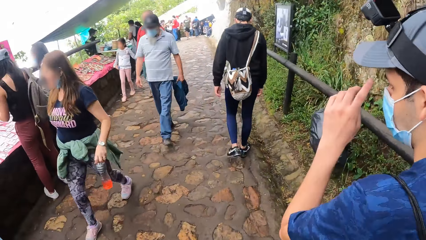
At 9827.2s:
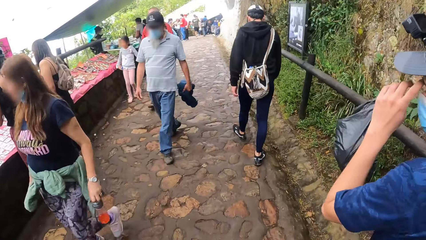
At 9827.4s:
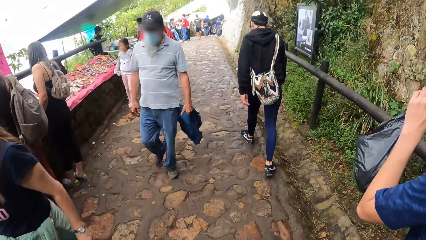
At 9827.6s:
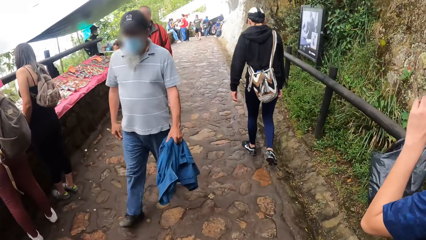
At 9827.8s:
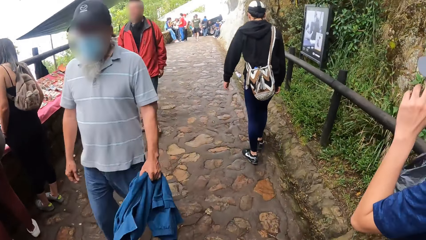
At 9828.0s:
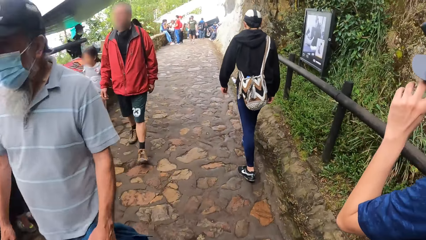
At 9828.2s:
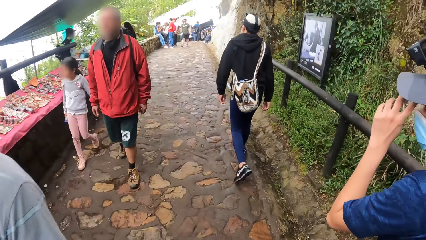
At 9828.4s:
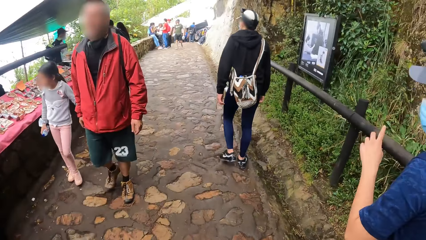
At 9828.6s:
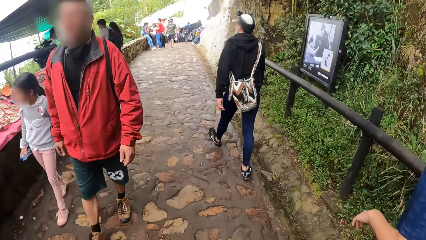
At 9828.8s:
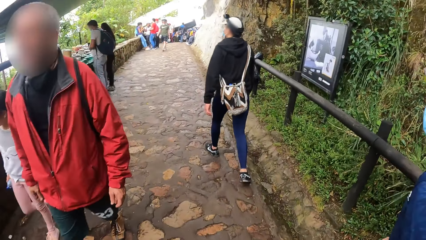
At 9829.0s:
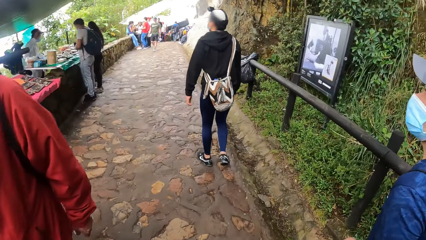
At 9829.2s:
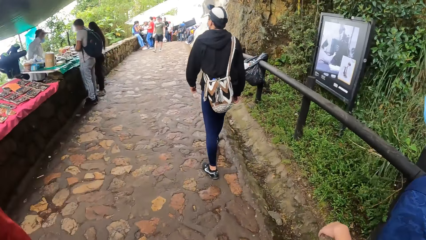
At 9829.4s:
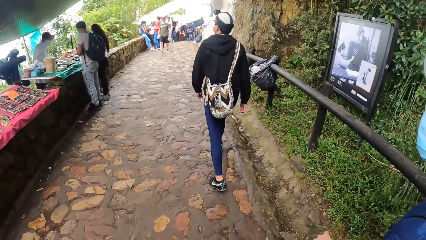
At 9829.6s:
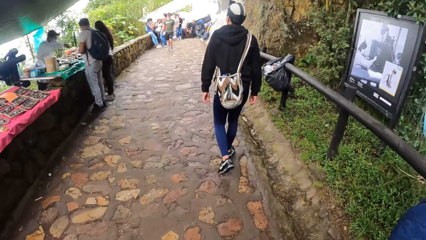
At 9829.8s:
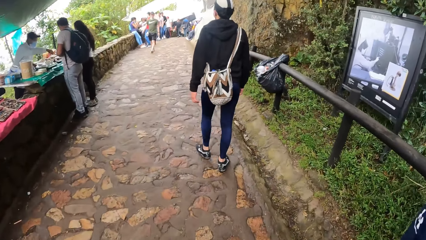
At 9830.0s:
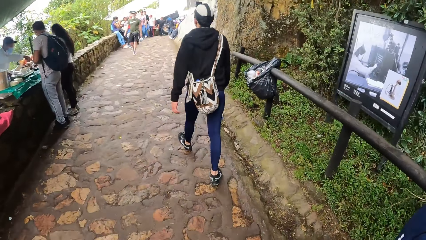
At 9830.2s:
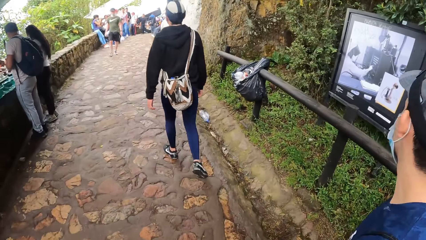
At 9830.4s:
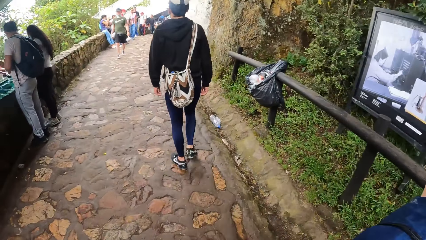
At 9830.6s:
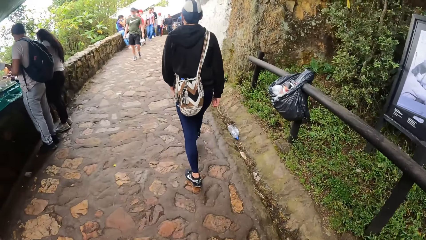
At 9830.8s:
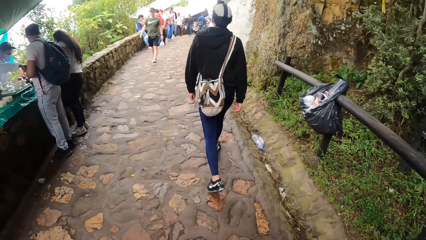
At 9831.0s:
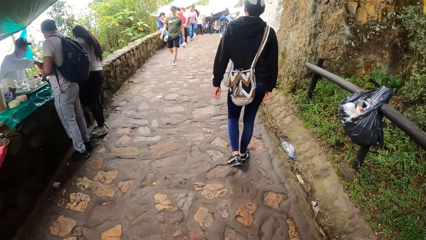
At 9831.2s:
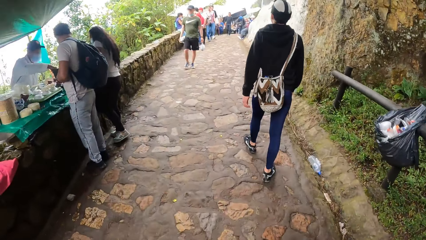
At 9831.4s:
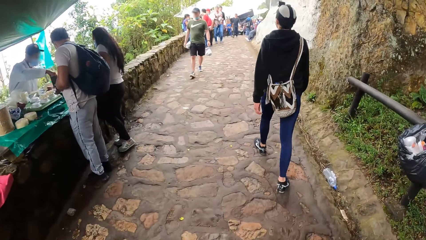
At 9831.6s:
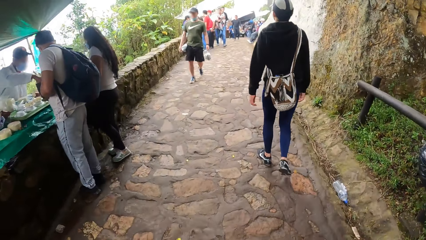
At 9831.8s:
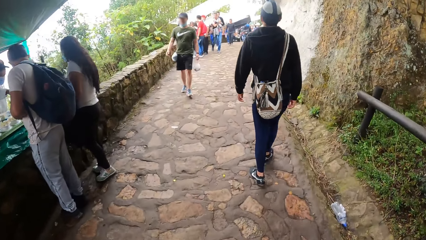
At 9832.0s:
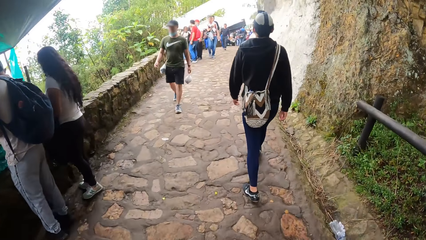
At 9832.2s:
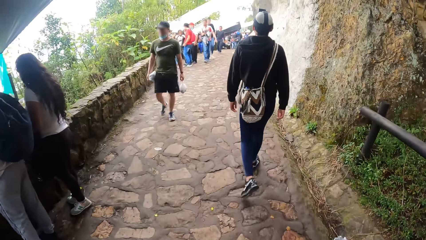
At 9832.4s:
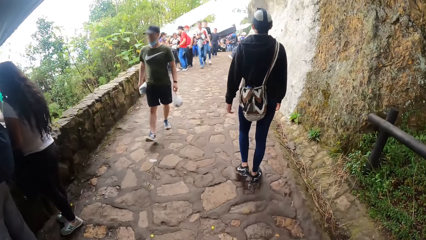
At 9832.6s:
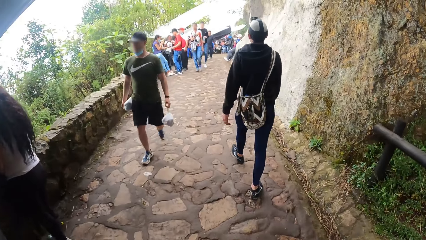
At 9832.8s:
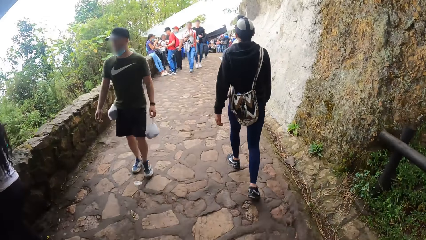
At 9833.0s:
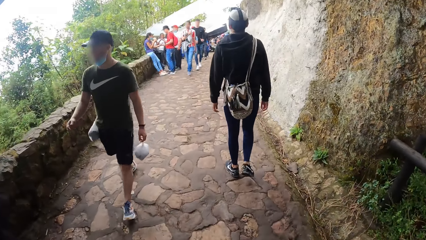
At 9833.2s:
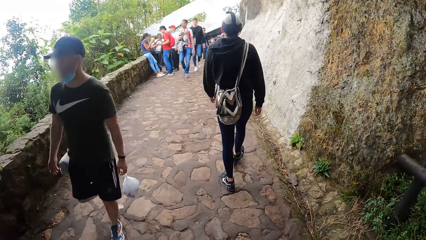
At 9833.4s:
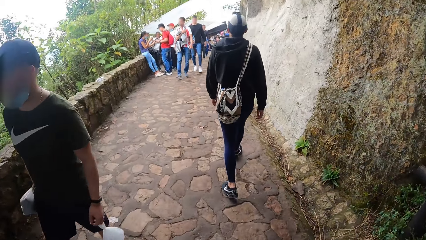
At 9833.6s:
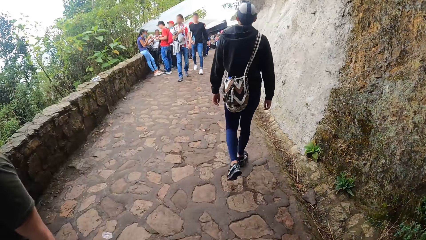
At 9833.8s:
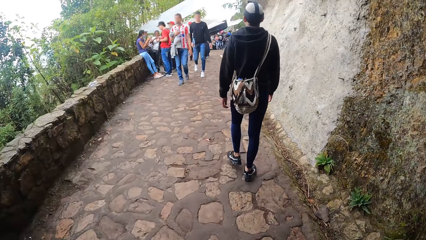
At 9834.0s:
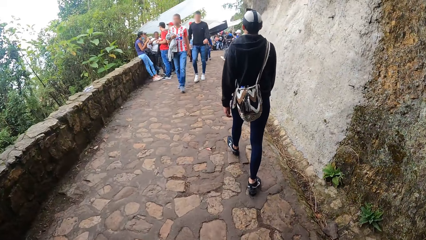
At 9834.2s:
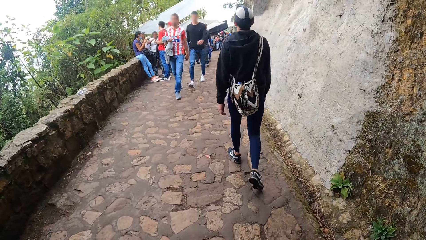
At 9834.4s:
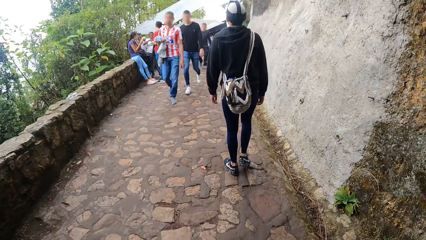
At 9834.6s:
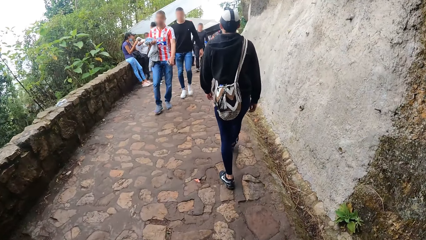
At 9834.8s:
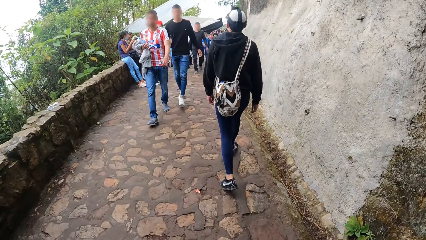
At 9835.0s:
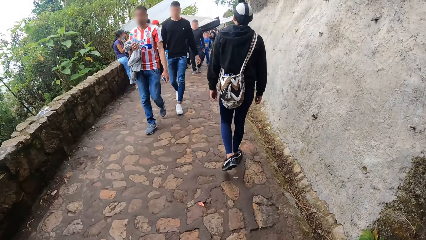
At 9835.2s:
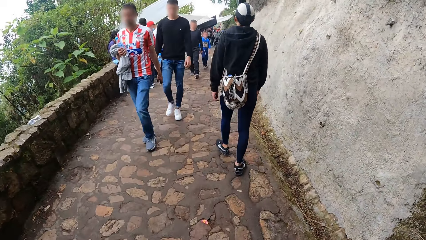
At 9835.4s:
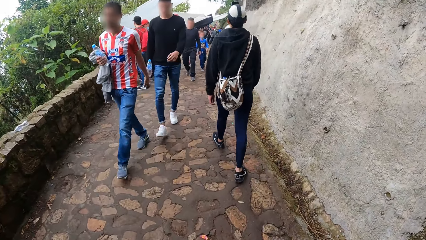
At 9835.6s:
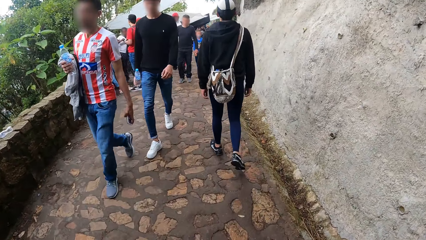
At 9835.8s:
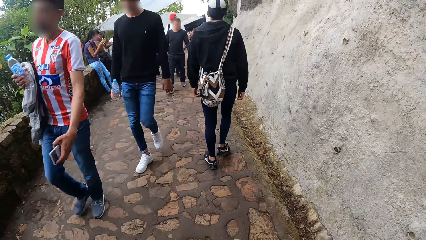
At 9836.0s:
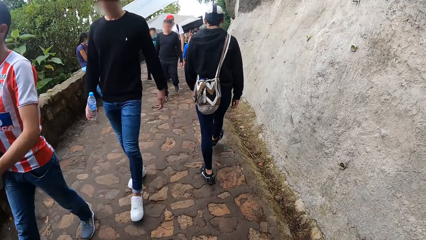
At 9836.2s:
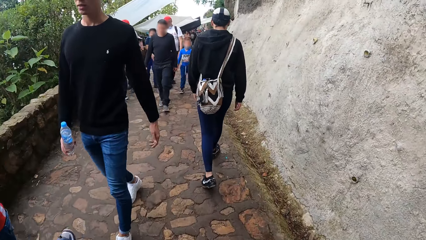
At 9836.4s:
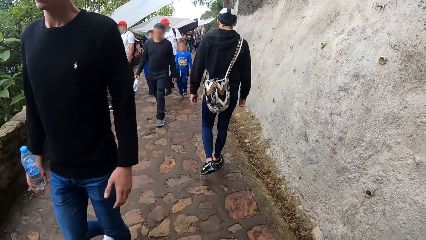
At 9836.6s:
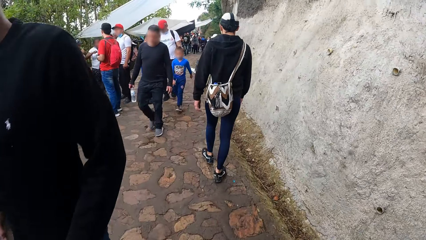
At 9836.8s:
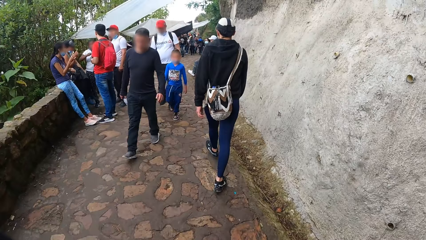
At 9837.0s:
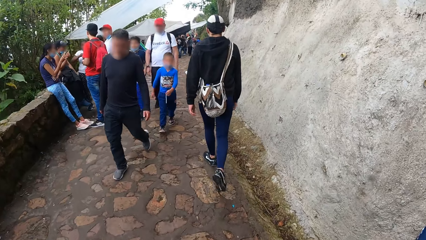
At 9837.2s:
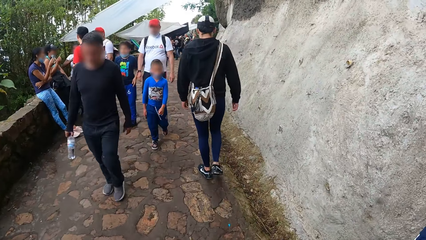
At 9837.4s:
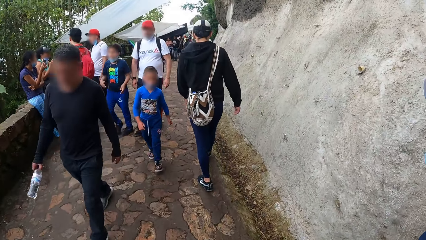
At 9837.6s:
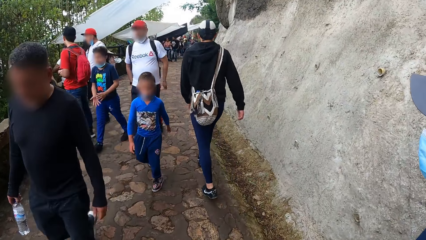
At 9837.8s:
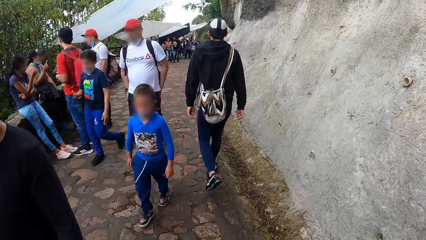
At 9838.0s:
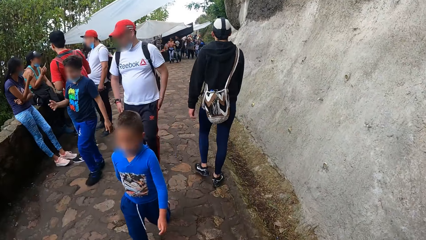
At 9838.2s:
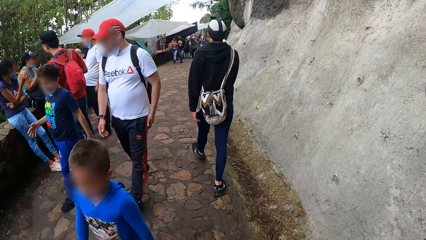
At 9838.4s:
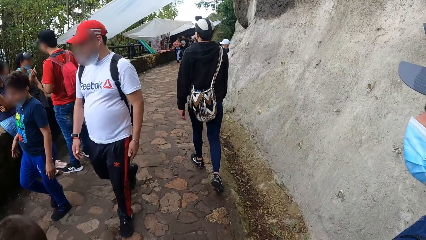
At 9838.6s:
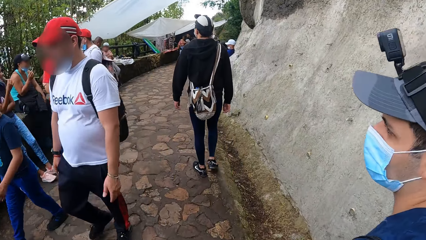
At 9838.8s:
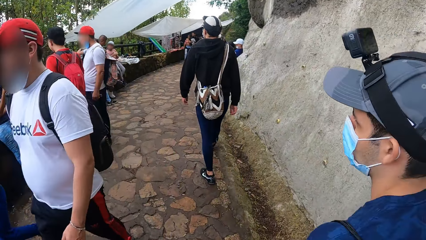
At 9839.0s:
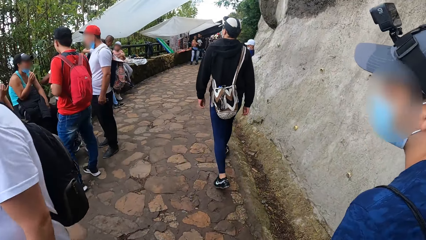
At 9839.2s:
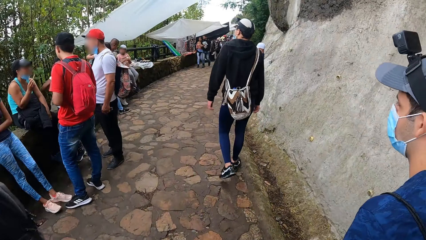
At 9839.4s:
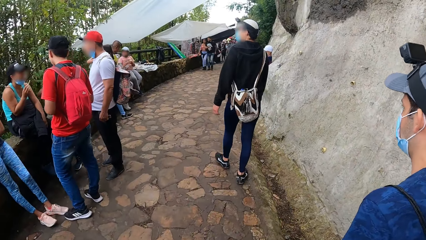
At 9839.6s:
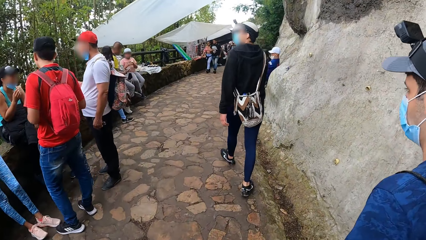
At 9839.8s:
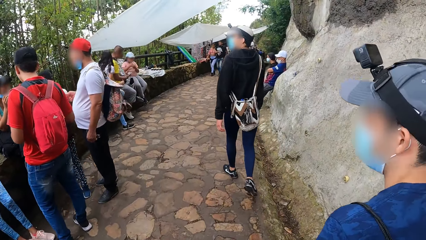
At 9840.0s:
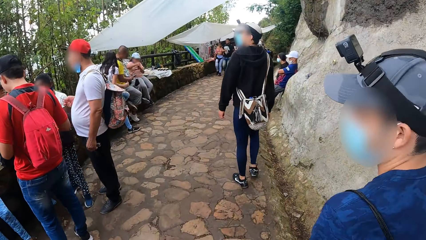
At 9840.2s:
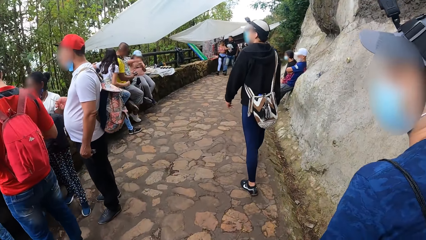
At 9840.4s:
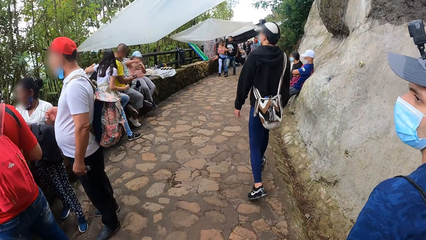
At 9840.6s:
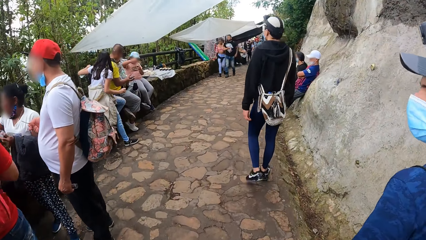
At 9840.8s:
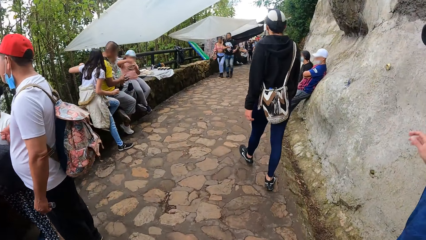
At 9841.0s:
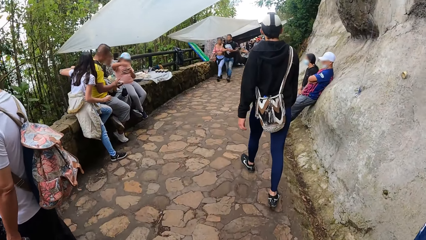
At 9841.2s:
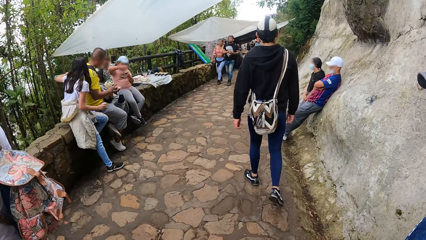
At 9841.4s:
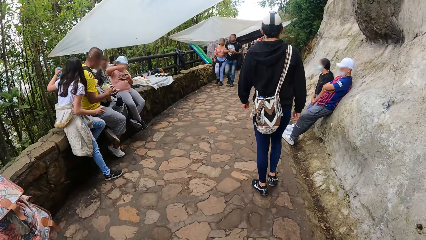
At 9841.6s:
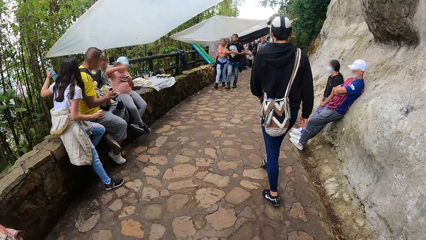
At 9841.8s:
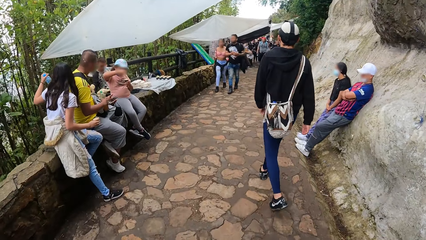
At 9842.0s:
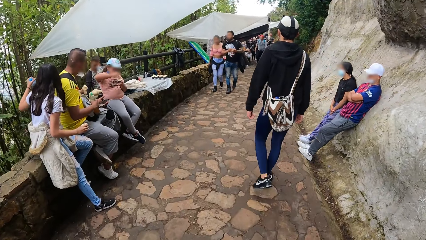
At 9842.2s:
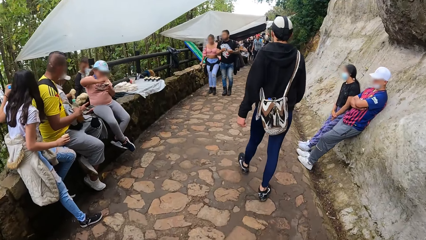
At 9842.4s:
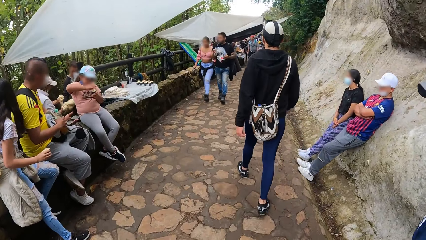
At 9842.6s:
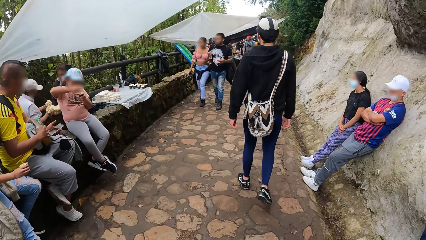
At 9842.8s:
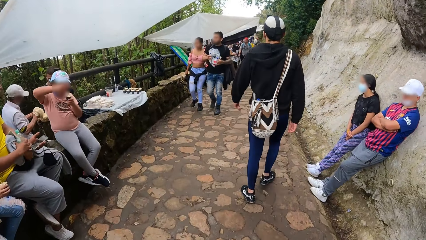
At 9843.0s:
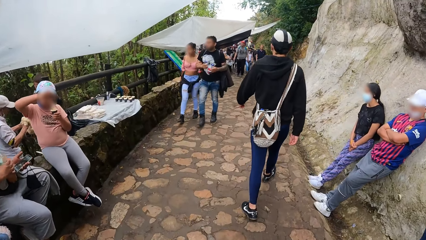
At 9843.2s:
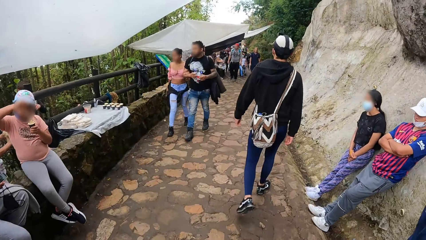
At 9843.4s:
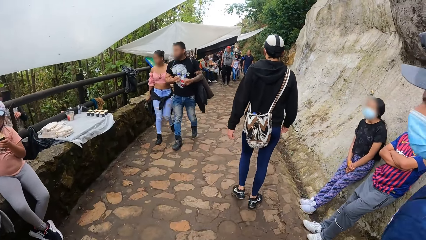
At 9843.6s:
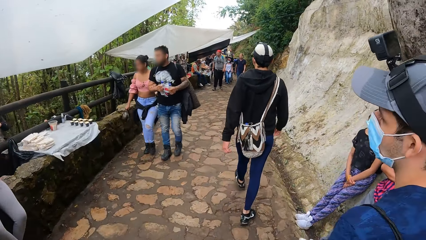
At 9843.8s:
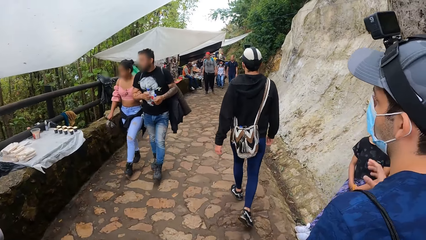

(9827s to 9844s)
The man touches his face with his left hand. The camera wearer walks on a sidewalk.
